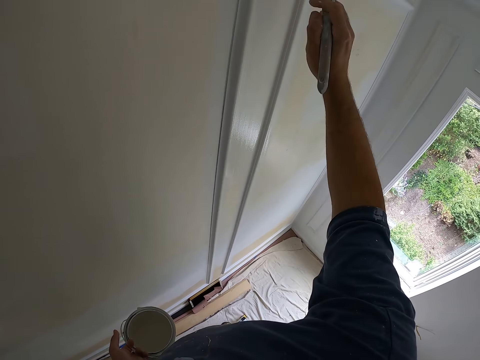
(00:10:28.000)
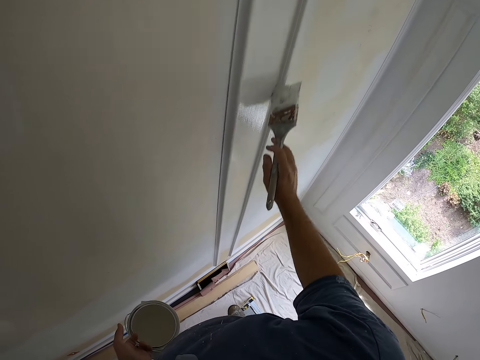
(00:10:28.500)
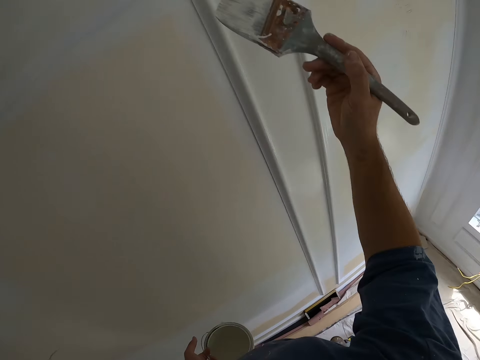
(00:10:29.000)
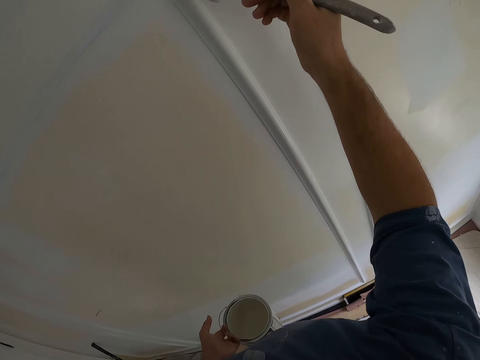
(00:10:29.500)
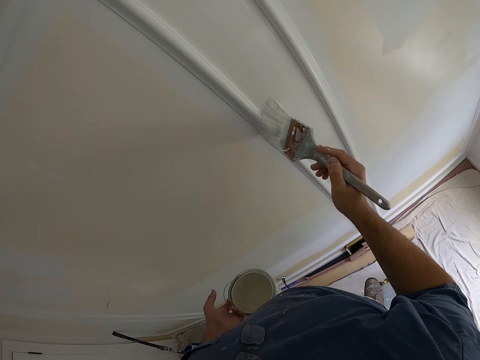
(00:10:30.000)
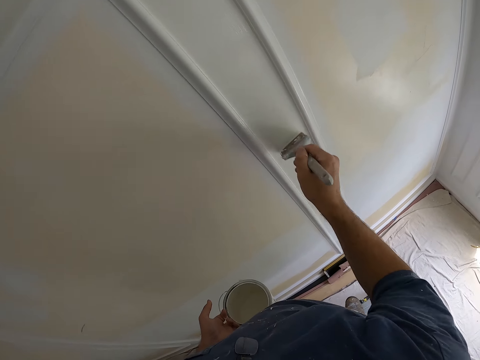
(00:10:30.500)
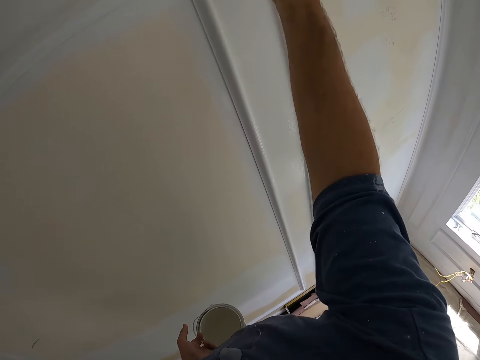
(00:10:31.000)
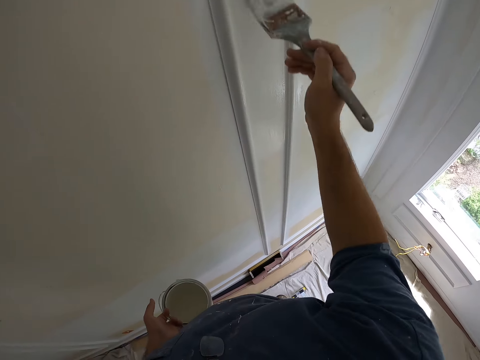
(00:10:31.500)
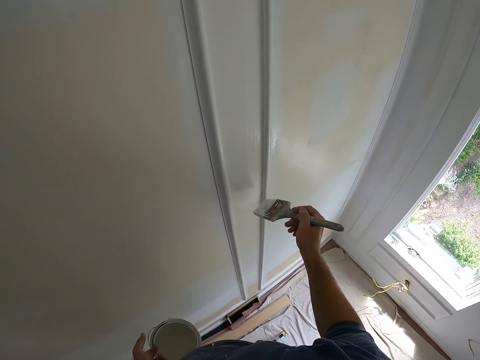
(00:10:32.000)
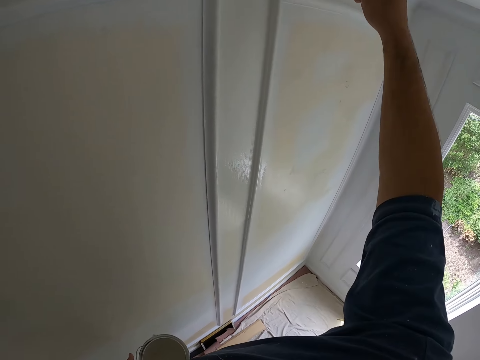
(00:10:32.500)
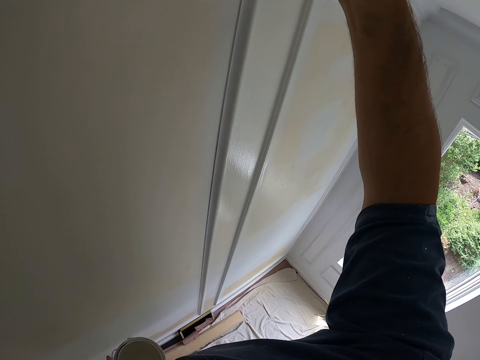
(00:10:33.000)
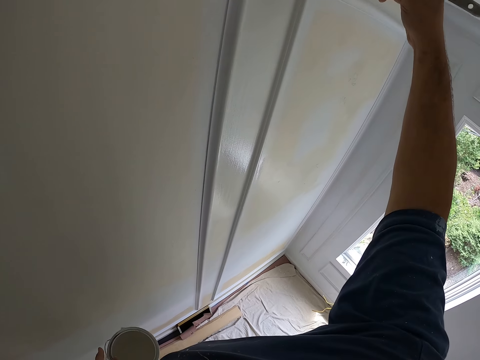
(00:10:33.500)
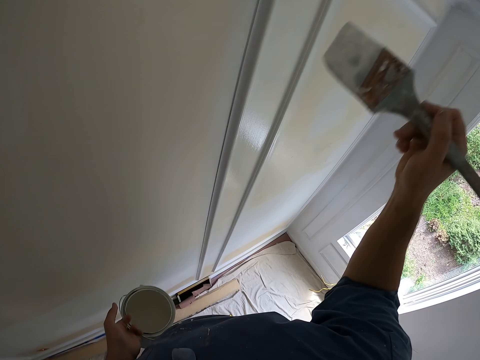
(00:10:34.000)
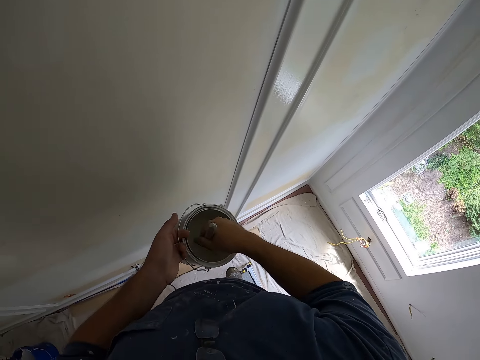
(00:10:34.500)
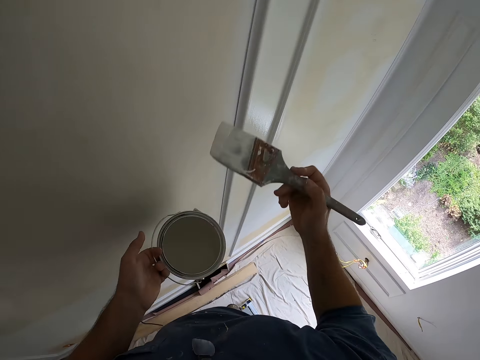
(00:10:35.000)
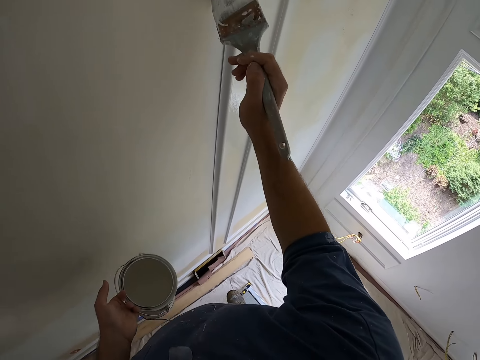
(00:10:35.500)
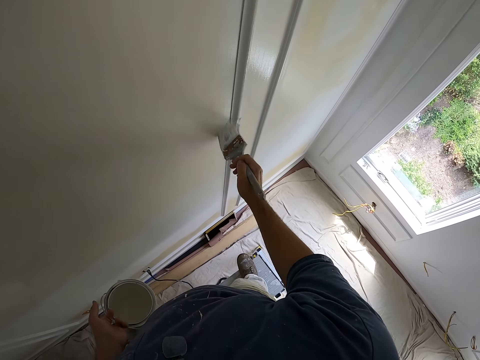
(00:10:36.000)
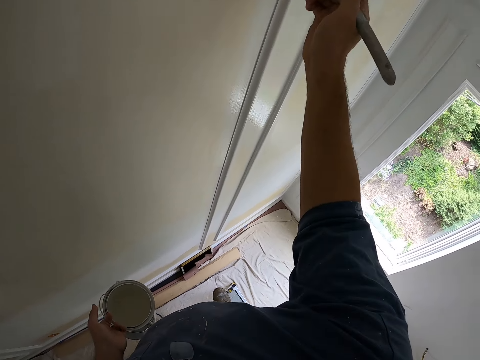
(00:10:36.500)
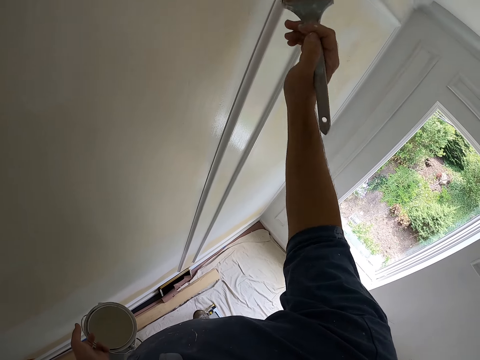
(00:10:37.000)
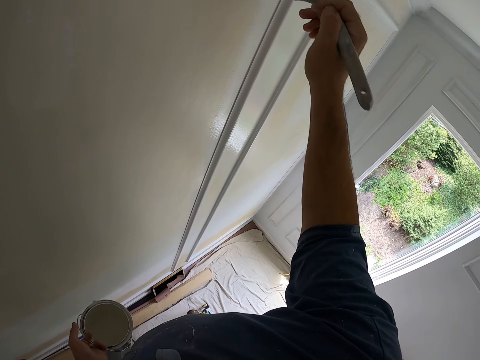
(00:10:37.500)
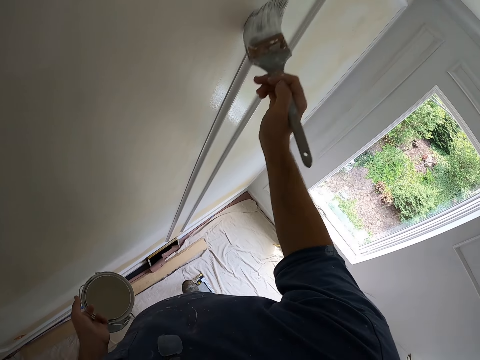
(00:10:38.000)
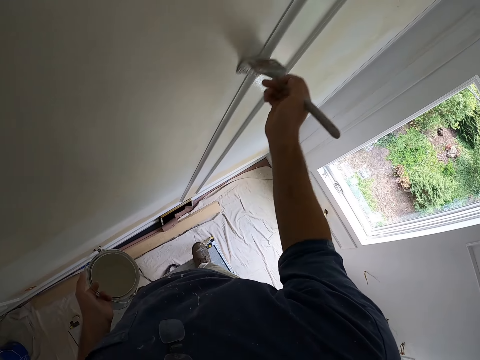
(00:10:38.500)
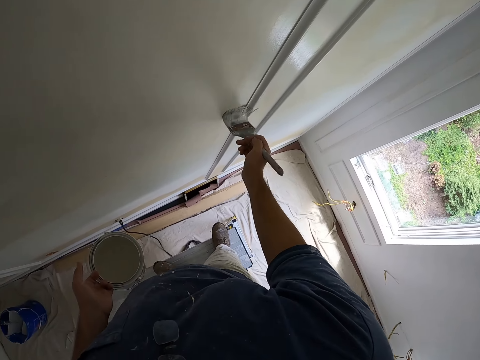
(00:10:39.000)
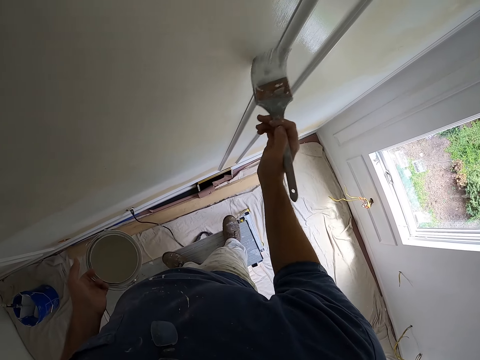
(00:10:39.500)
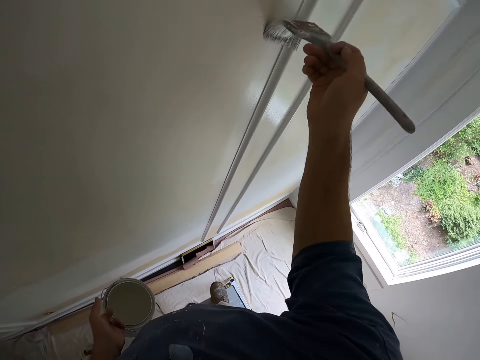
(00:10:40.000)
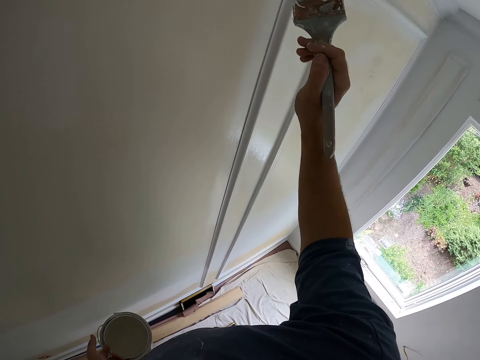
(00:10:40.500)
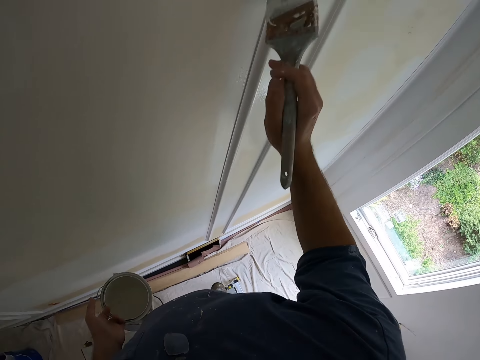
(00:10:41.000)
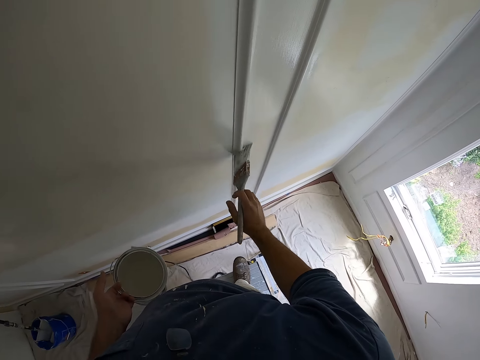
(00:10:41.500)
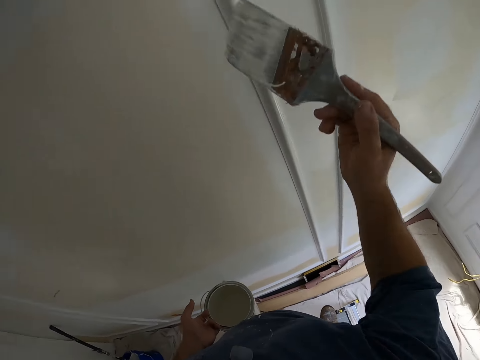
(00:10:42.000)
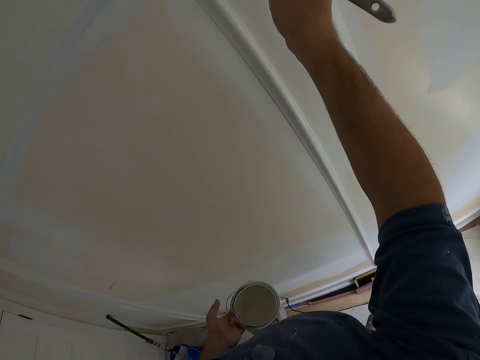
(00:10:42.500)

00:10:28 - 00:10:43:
The camera wearer dips the paint brush into the paint container. They paint the wall of the room.

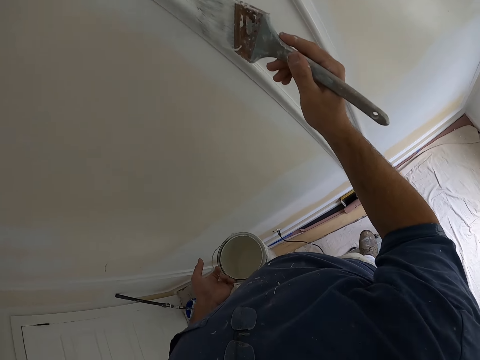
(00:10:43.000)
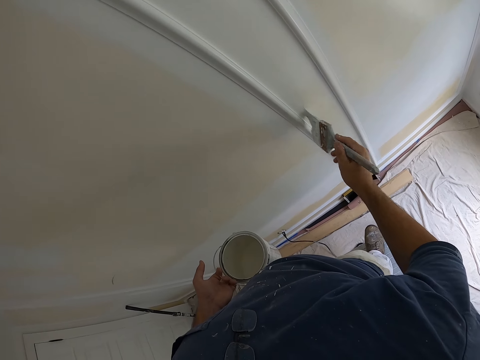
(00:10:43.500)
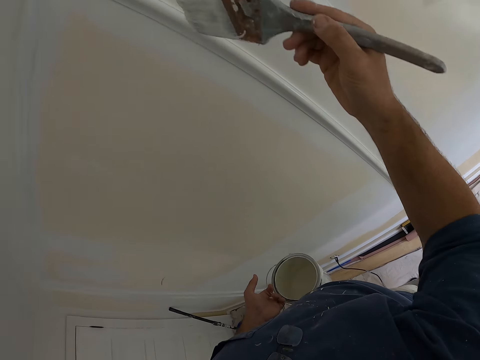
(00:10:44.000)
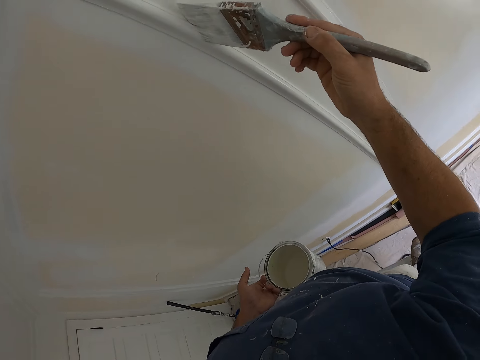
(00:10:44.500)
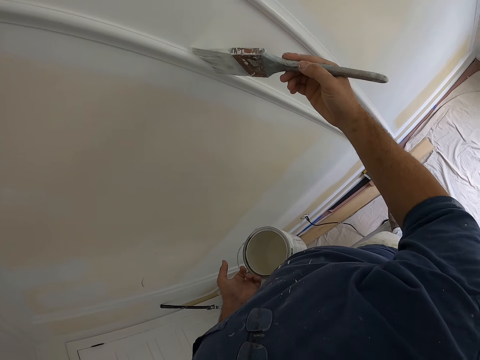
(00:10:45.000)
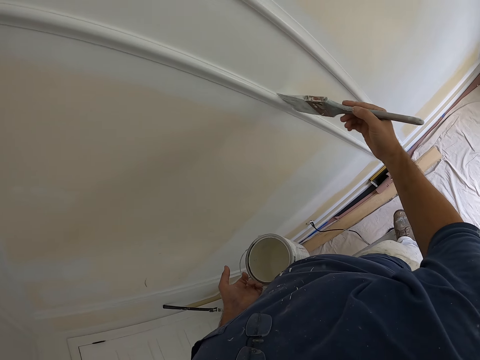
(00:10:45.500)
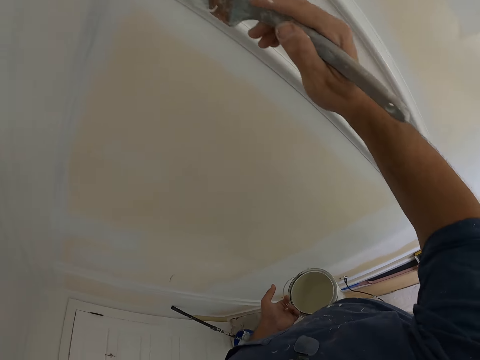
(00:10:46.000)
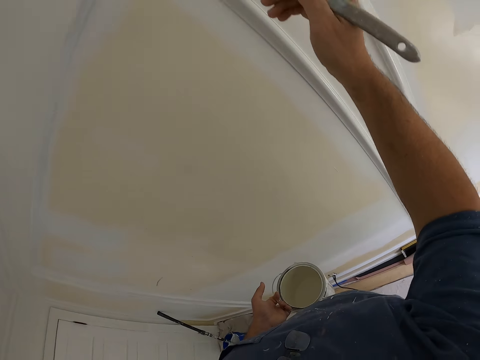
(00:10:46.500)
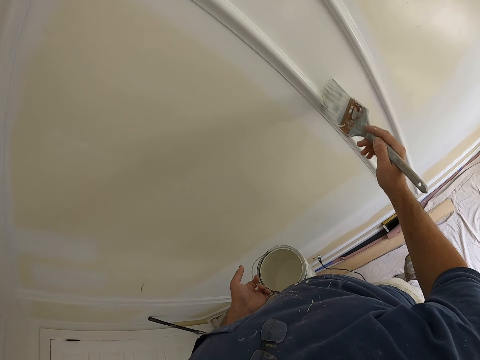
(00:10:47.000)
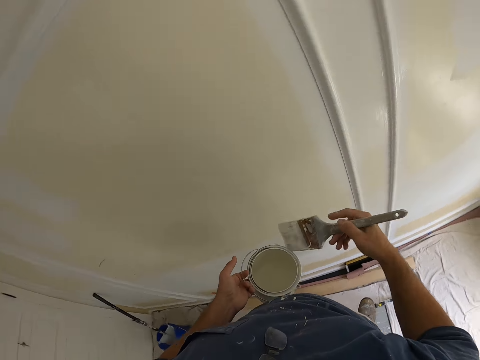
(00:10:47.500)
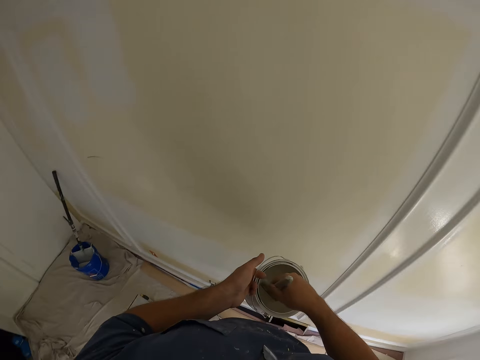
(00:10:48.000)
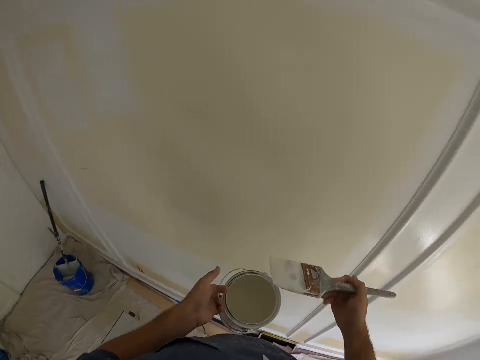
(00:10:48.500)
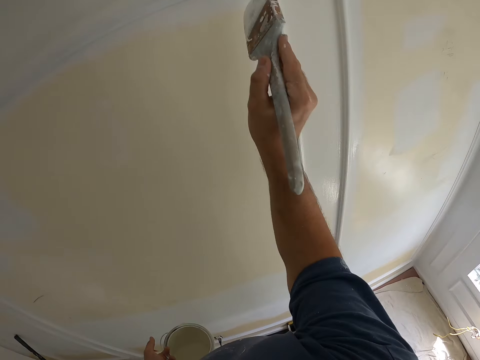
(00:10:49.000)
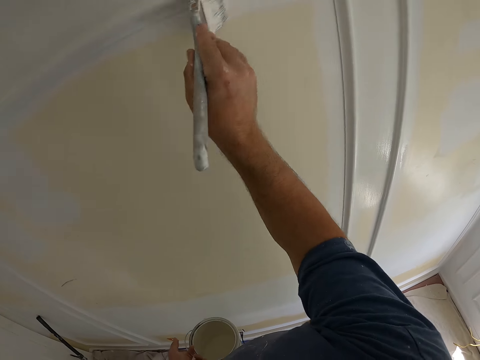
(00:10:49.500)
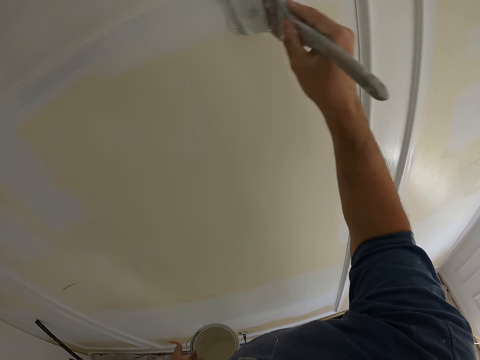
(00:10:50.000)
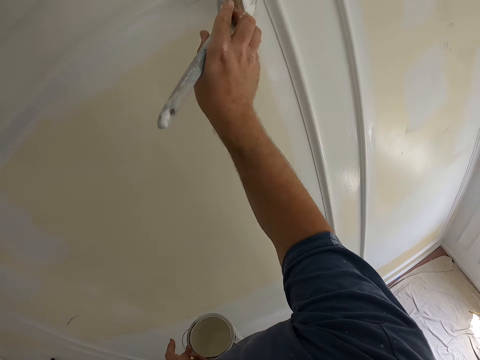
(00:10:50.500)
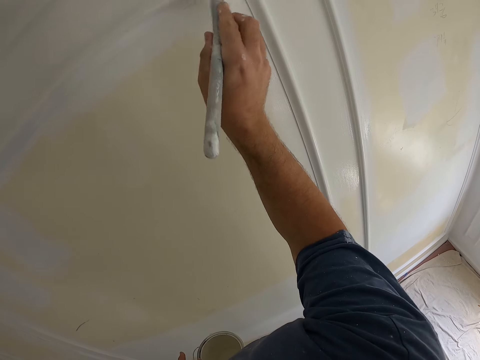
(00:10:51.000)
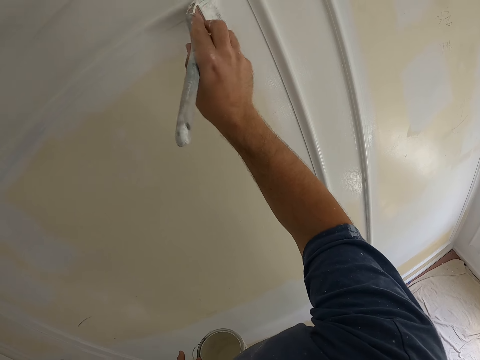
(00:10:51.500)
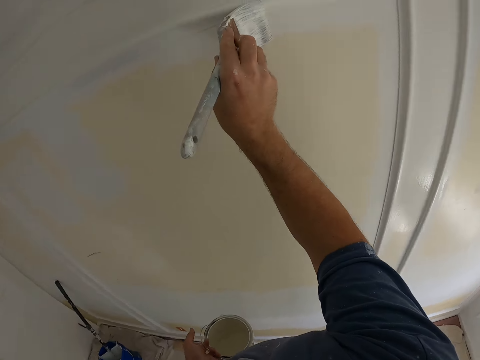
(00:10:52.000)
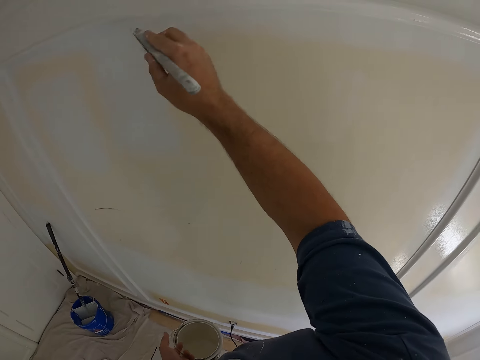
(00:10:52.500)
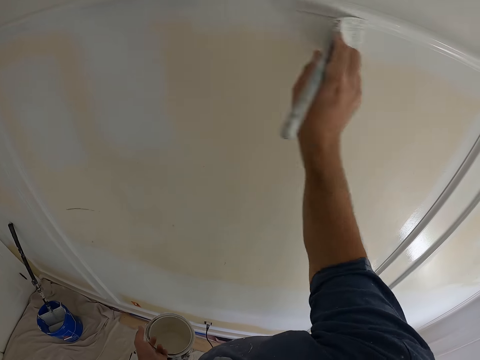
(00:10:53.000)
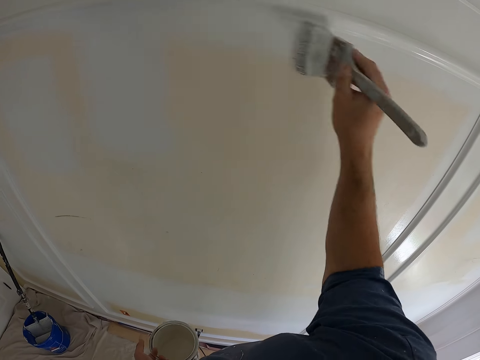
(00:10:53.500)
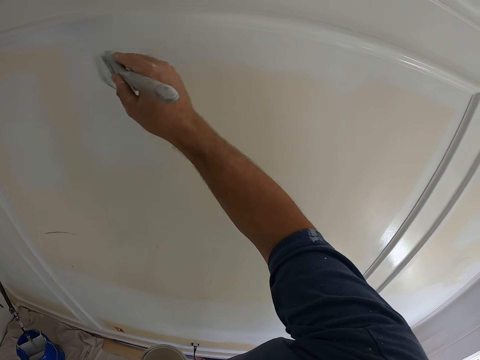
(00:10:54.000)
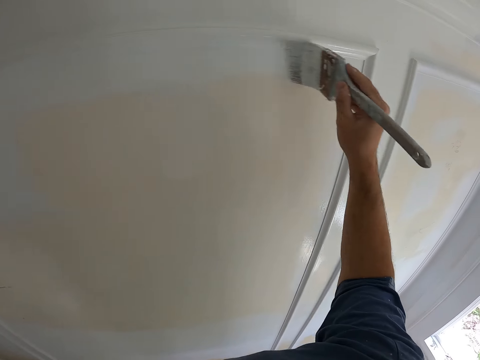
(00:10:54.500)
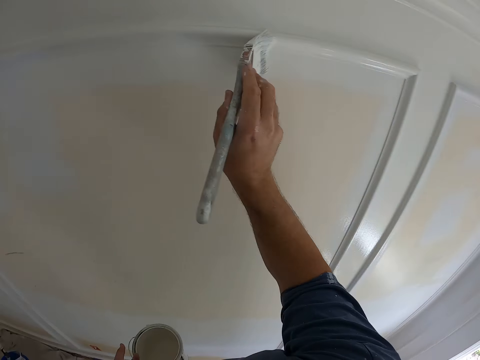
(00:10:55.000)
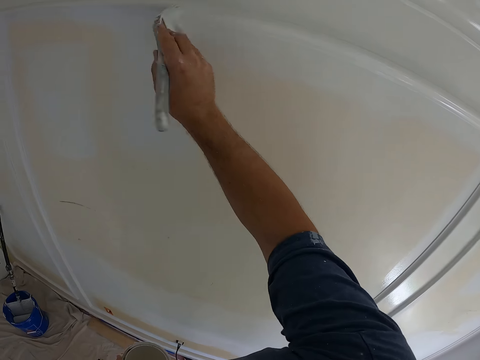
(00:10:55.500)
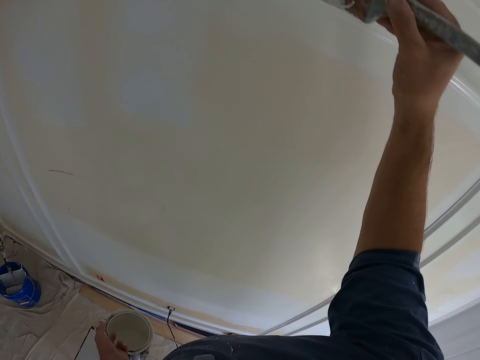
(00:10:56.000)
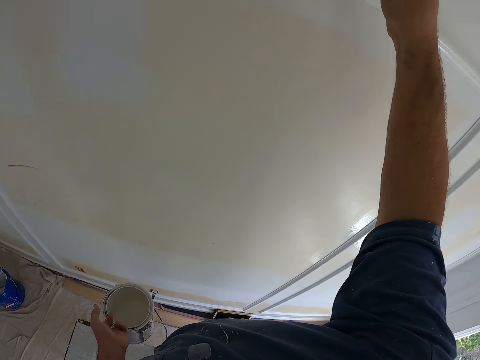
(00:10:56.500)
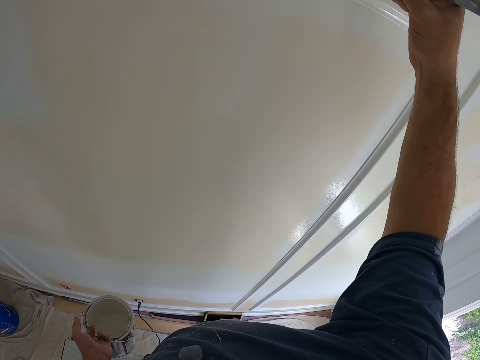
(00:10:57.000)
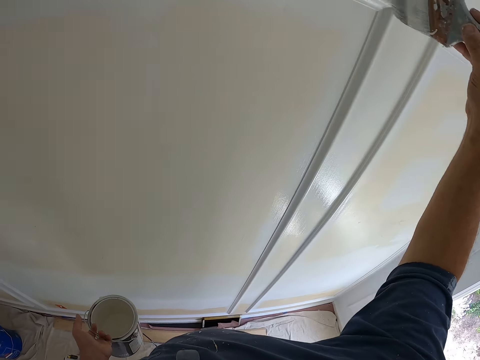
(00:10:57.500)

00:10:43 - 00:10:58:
The camera wearer dips the paint brush into the paint container. They paint the wall of the room.
